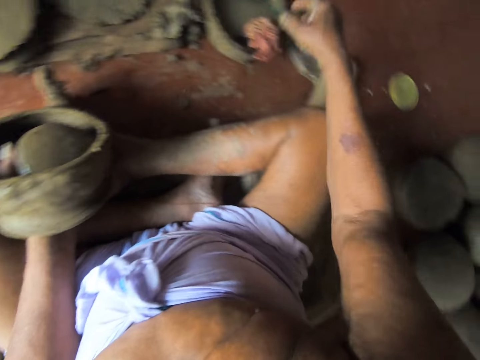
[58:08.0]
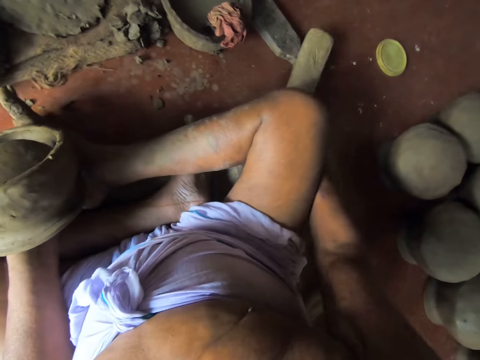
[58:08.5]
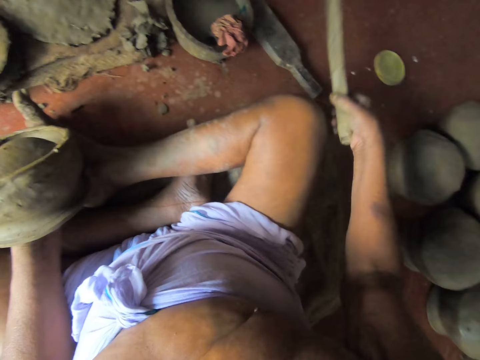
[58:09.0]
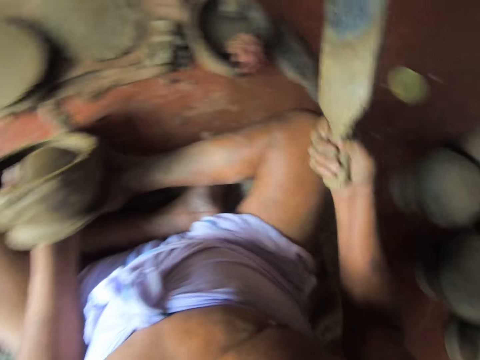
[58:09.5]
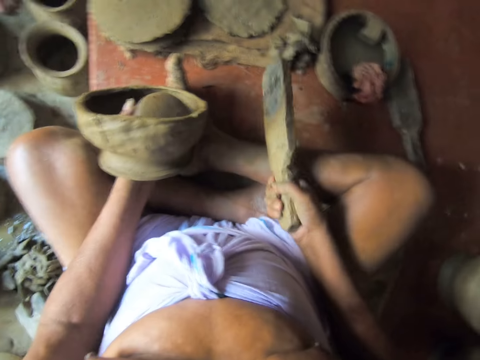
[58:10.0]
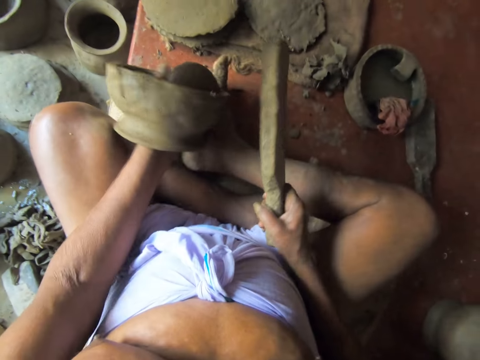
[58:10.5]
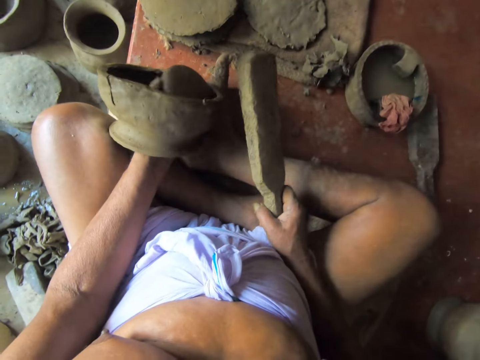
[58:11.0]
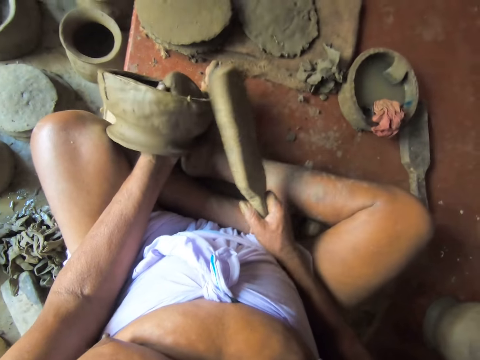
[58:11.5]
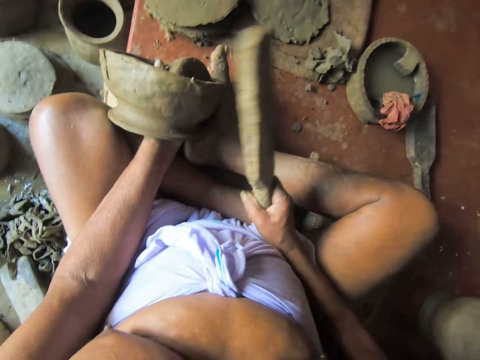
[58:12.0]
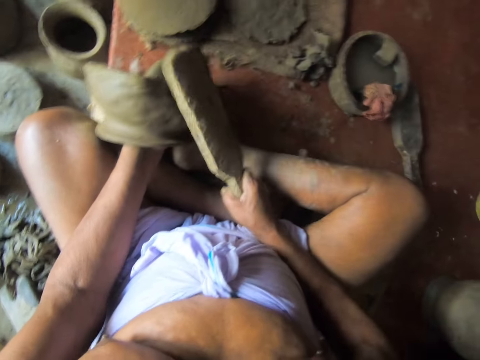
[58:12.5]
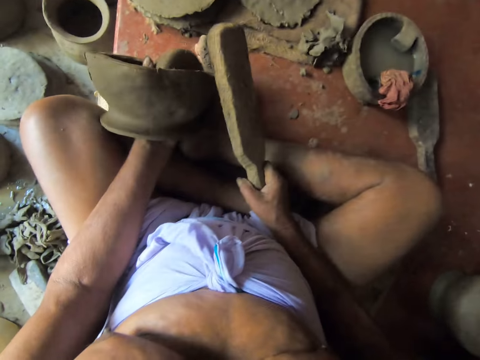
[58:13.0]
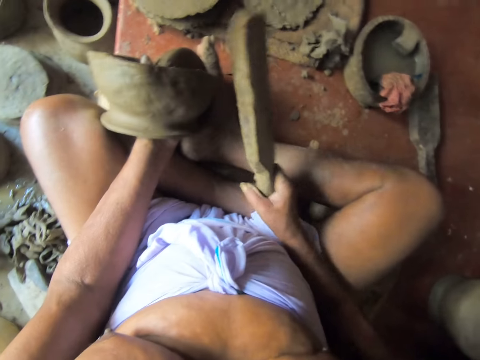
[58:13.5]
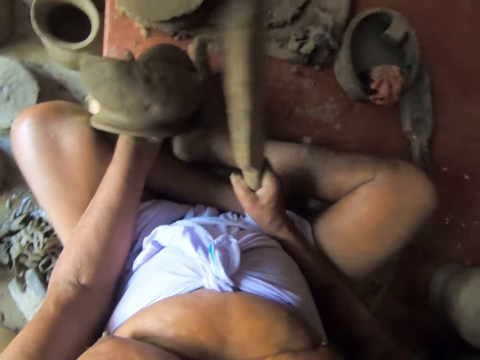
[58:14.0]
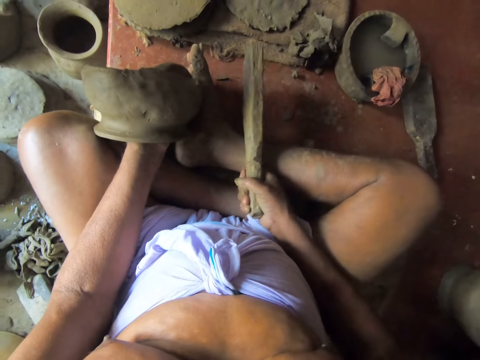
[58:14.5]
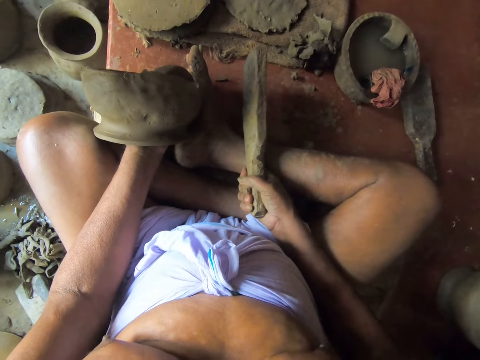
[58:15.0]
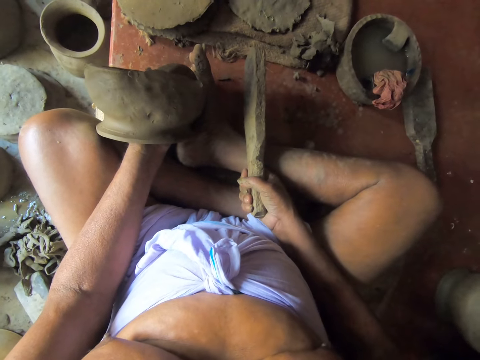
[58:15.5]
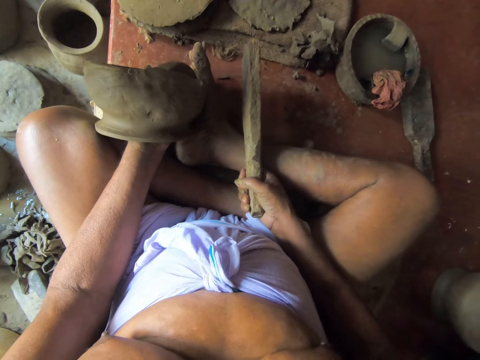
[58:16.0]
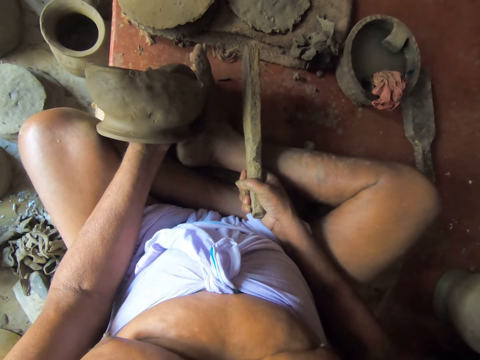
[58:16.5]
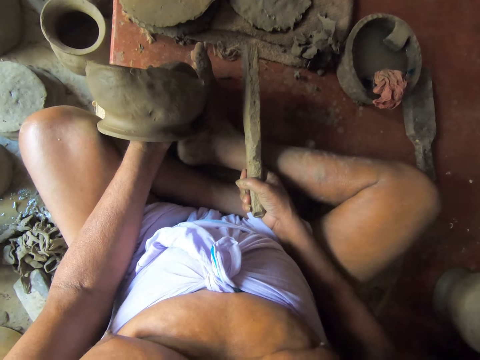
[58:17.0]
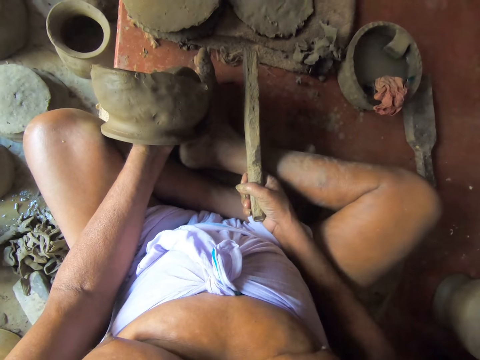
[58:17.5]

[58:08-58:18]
The camera wearer drops the wet rag in his right hand on the pot of water on the floor with both hands. He picks up the wooden paddle from the floor with his right hand. He hits the clay pot in his left hand with the wooden paddle in his right hand.

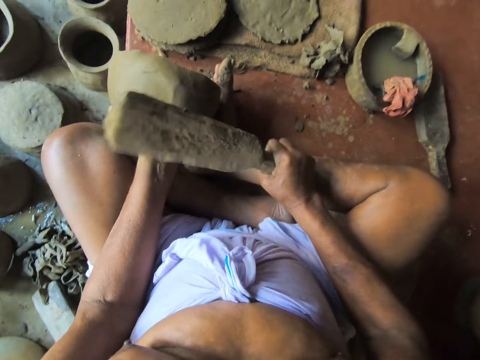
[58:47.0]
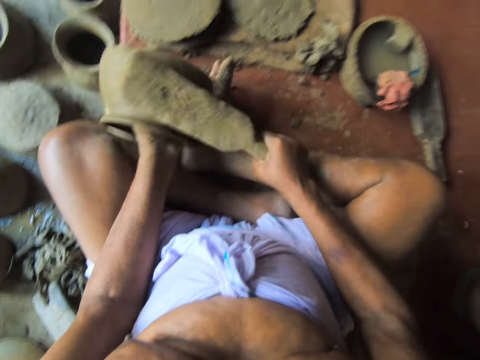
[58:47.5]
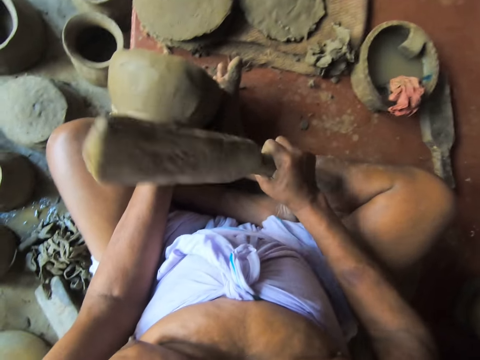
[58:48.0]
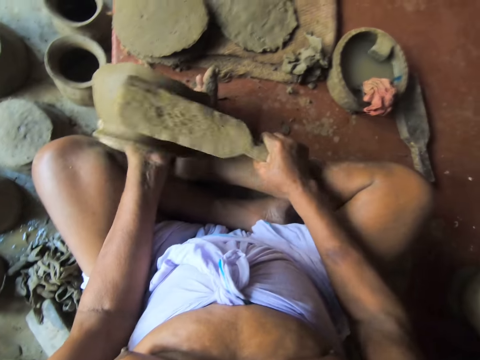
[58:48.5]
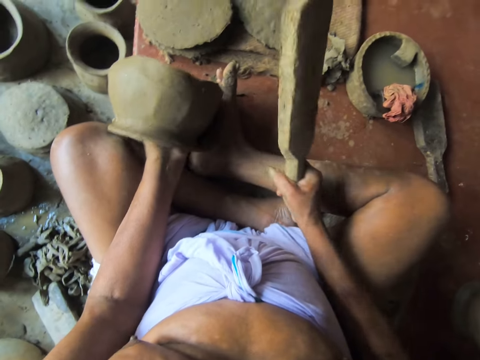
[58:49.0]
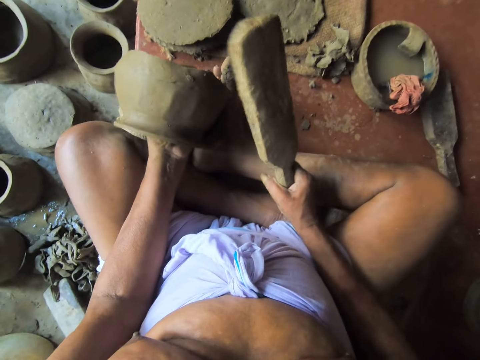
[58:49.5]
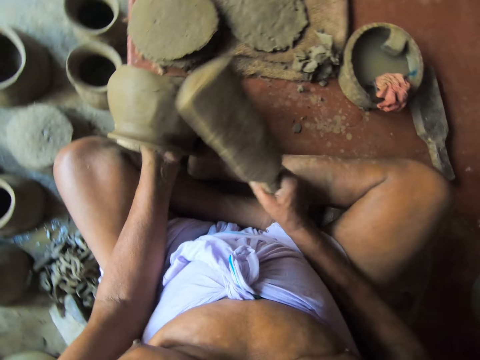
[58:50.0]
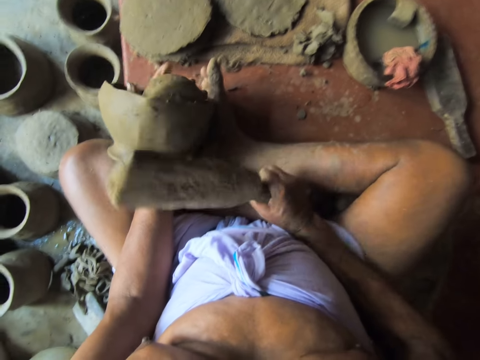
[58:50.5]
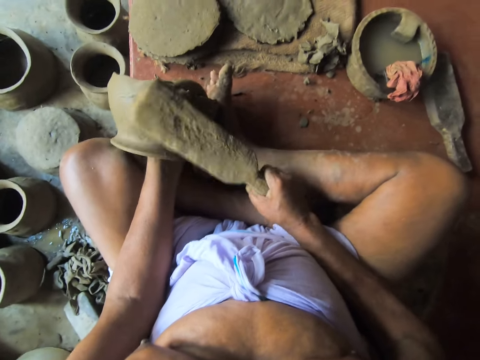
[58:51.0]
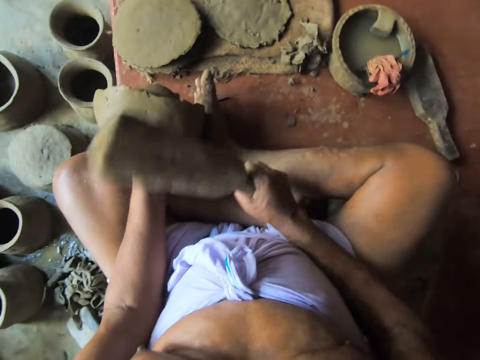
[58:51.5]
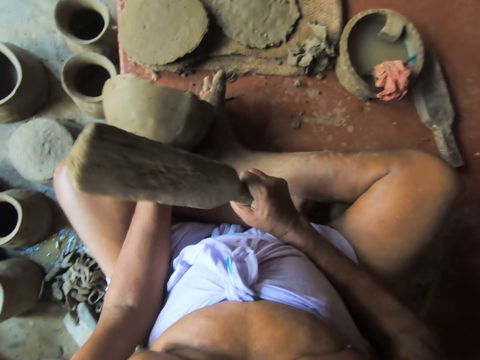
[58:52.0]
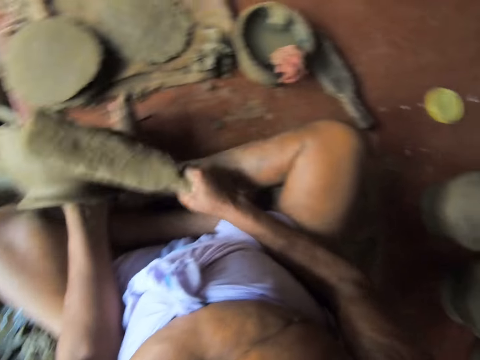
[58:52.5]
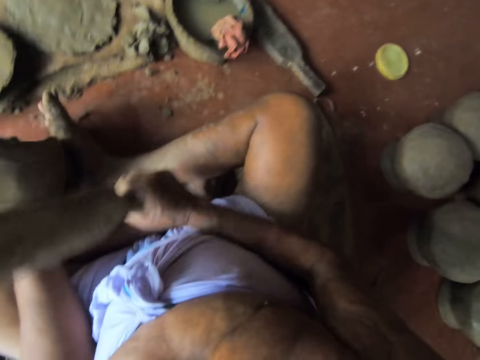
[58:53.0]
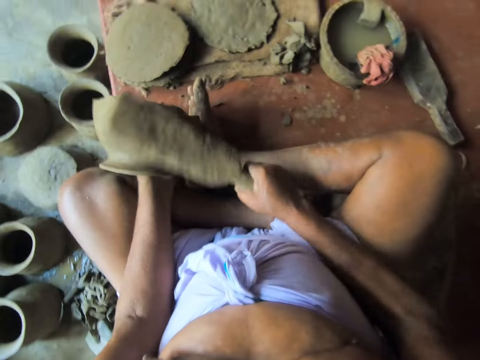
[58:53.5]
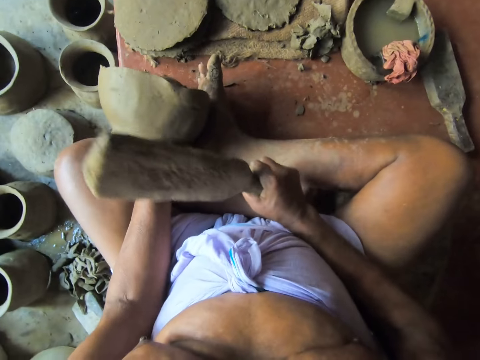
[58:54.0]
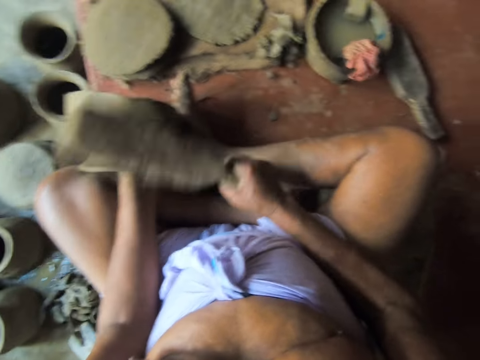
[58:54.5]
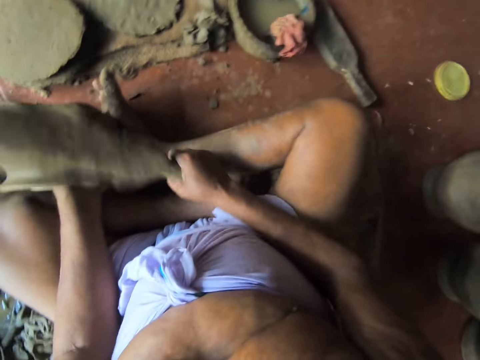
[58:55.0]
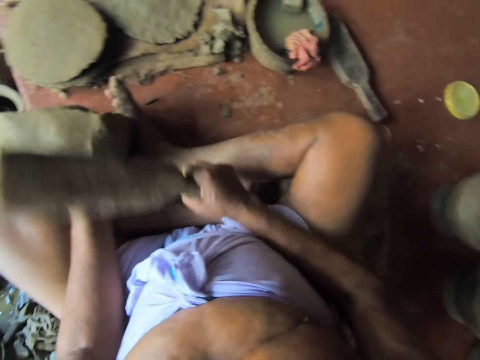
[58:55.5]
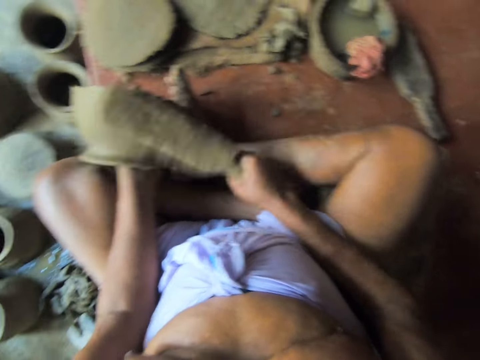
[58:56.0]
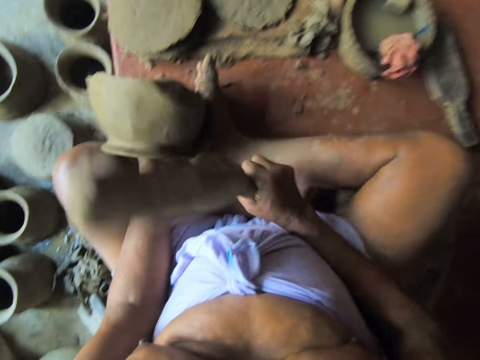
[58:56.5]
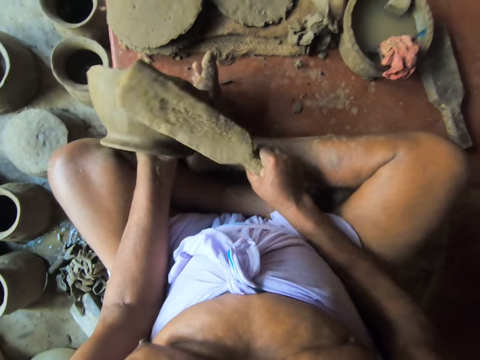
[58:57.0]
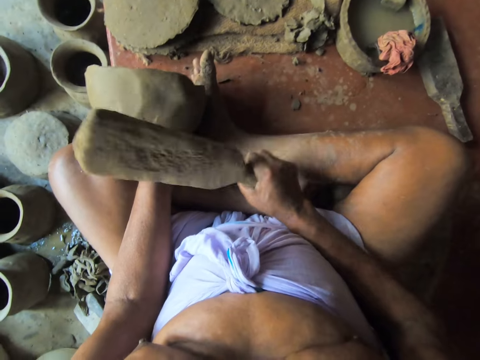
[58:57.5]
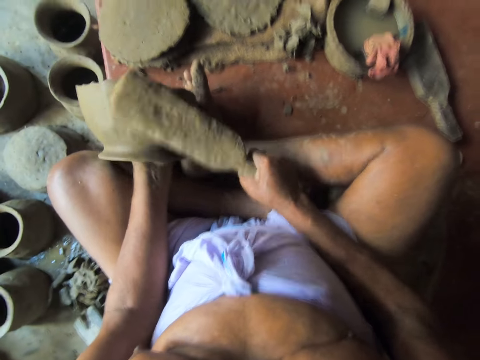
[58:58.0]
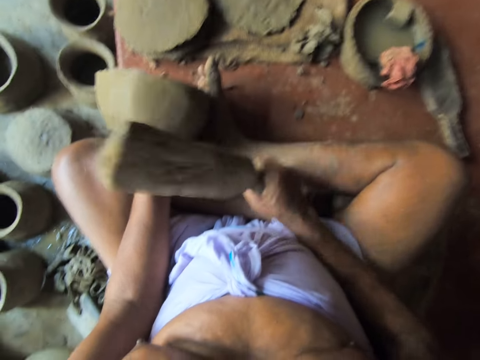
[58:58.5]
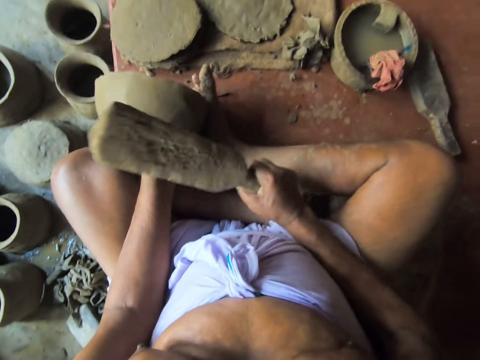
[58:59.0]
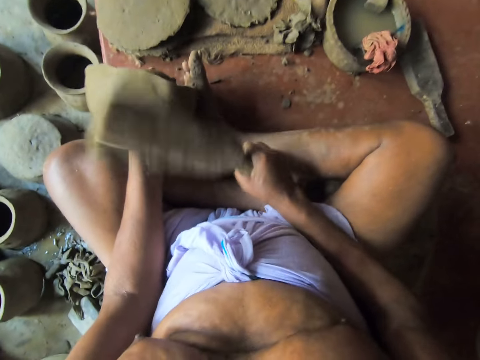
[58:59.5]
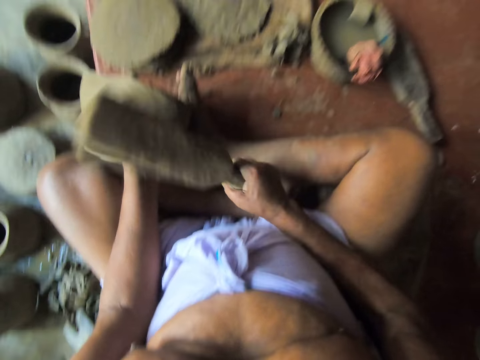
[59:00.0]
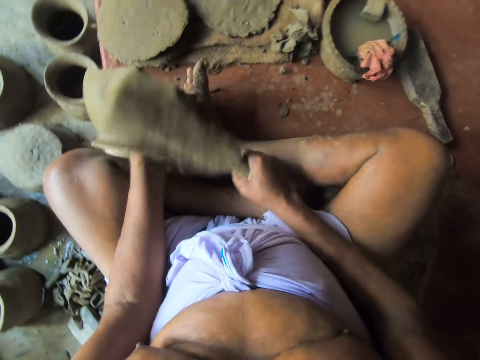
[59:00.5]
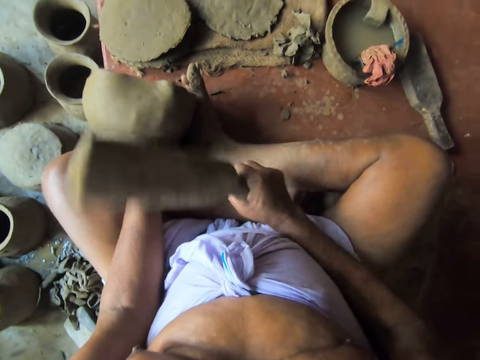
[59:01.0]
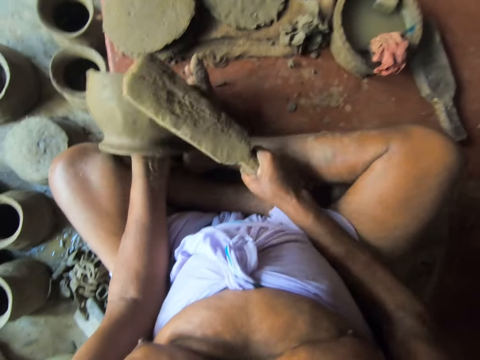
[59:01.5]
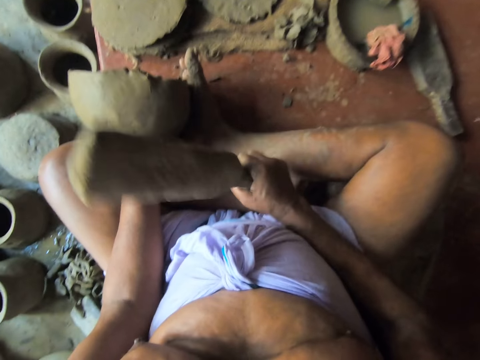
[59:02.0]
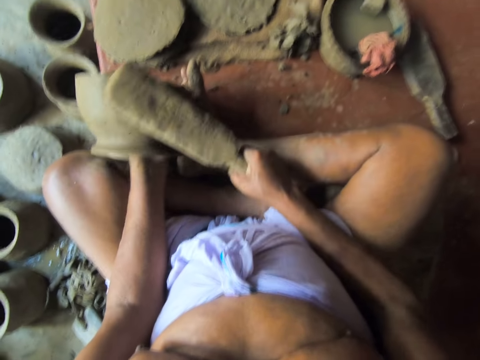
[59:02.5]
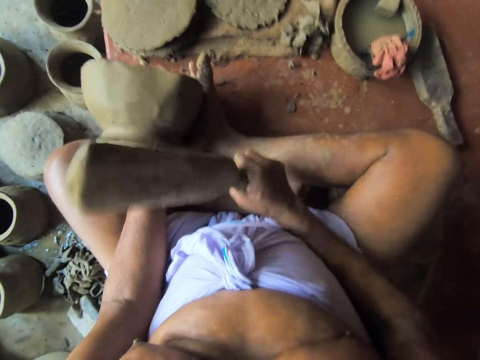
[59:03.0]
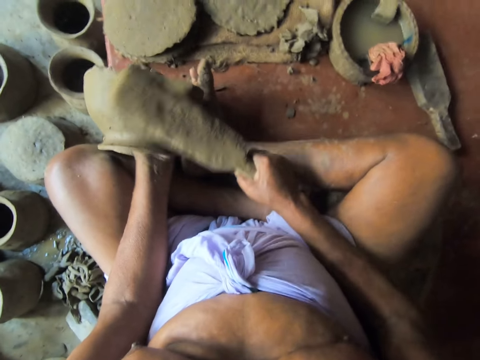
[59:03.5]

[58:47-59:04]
The camera wearer holds the wood. They mold the pot with the wood.
